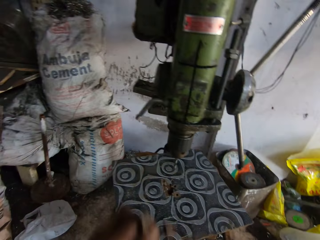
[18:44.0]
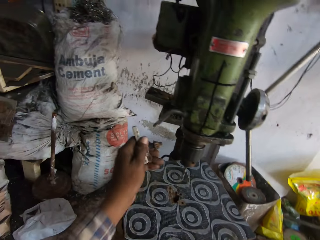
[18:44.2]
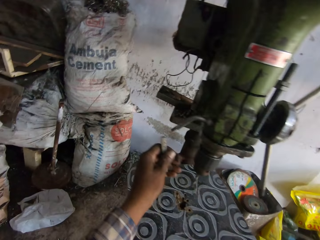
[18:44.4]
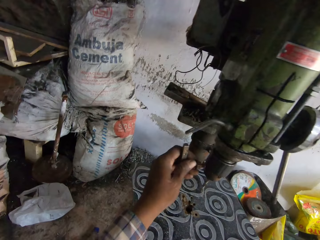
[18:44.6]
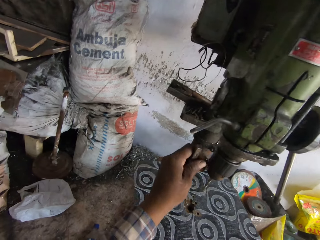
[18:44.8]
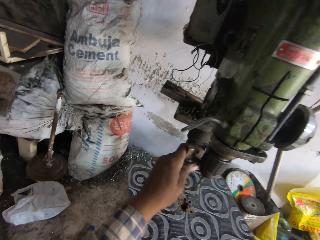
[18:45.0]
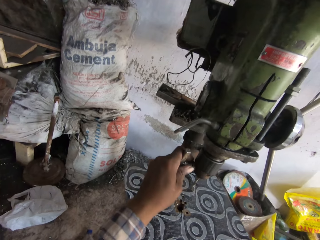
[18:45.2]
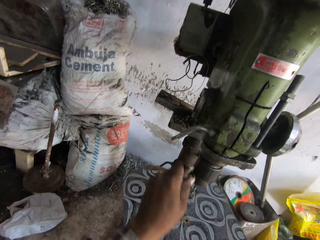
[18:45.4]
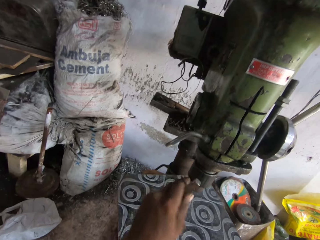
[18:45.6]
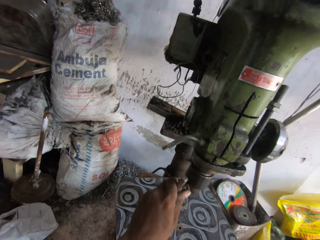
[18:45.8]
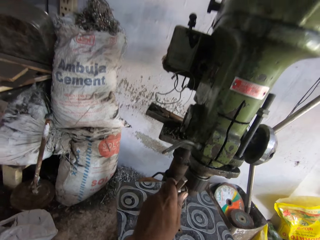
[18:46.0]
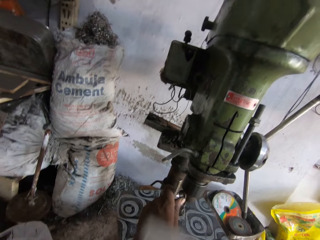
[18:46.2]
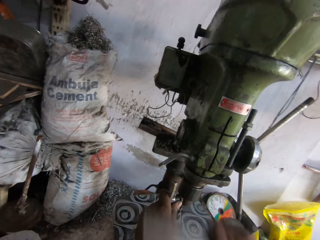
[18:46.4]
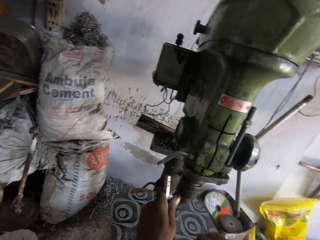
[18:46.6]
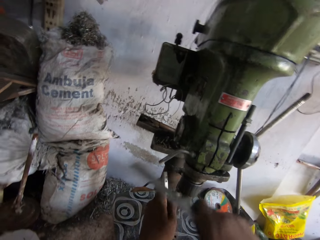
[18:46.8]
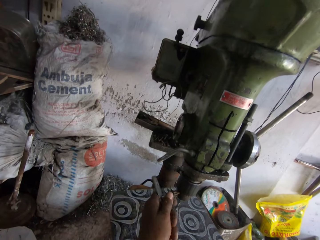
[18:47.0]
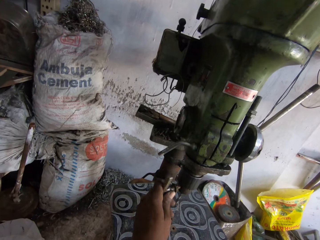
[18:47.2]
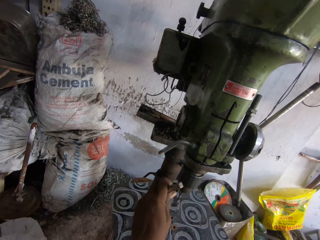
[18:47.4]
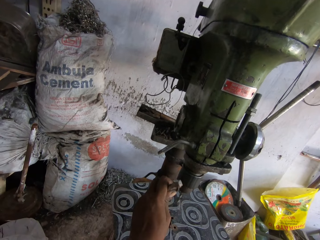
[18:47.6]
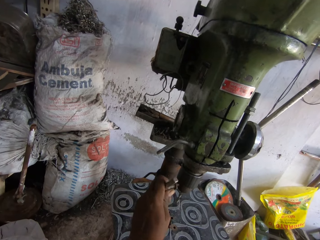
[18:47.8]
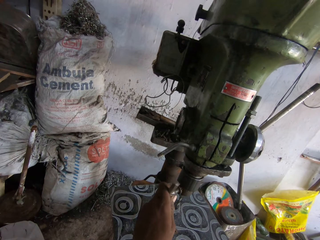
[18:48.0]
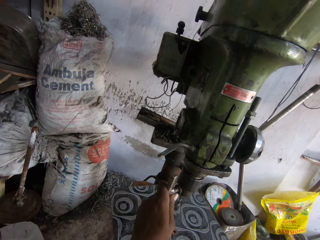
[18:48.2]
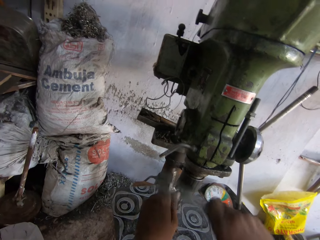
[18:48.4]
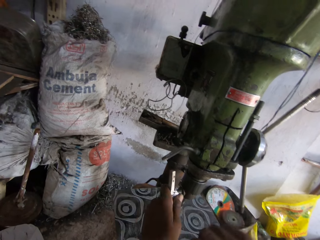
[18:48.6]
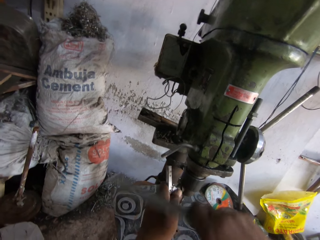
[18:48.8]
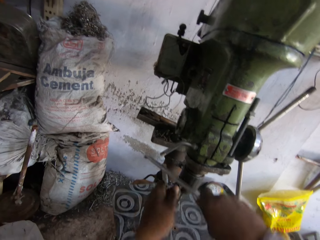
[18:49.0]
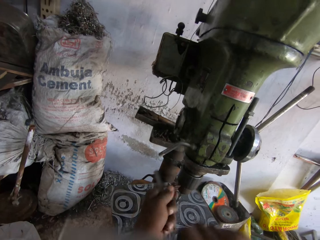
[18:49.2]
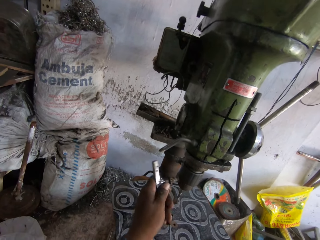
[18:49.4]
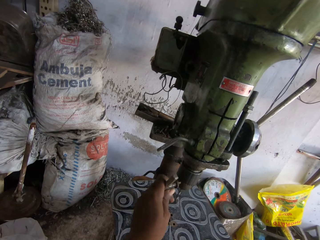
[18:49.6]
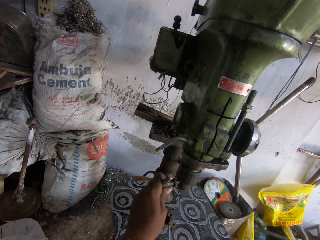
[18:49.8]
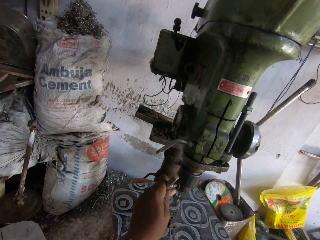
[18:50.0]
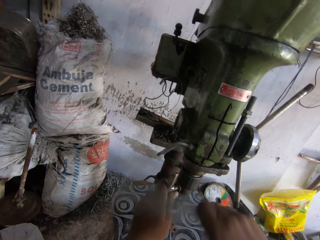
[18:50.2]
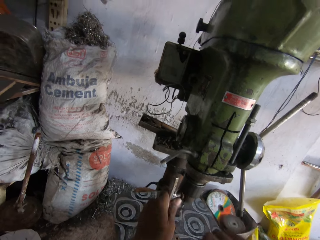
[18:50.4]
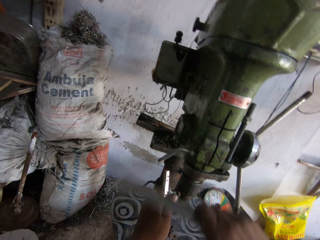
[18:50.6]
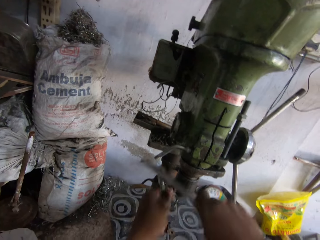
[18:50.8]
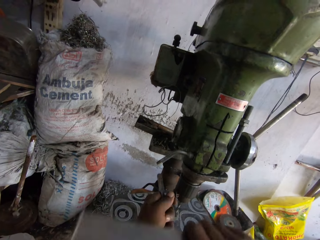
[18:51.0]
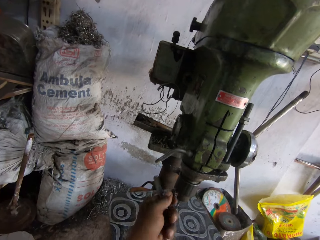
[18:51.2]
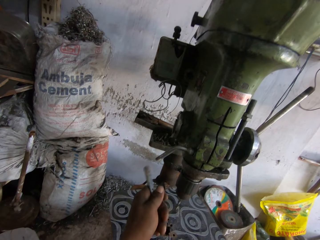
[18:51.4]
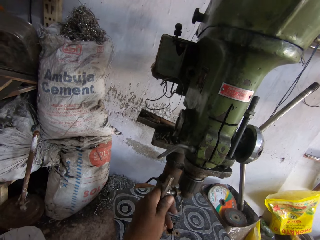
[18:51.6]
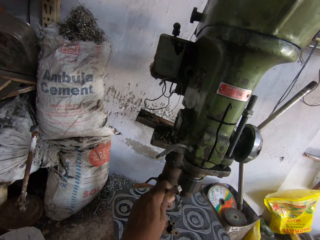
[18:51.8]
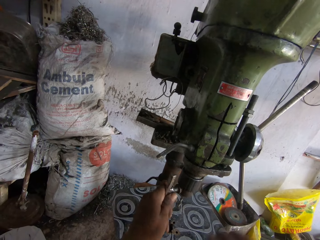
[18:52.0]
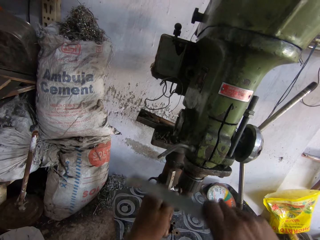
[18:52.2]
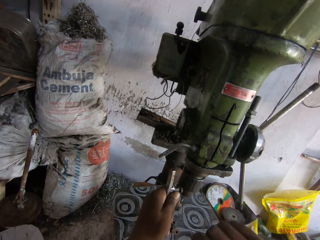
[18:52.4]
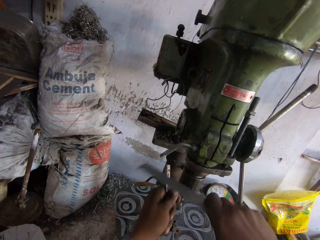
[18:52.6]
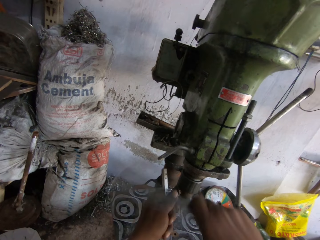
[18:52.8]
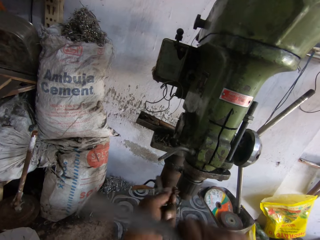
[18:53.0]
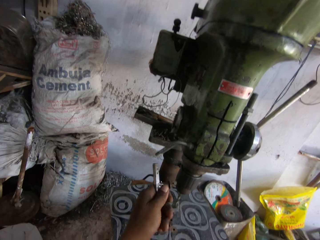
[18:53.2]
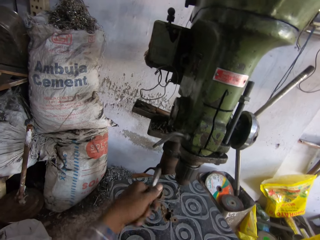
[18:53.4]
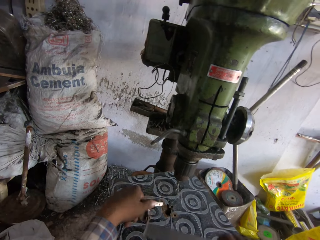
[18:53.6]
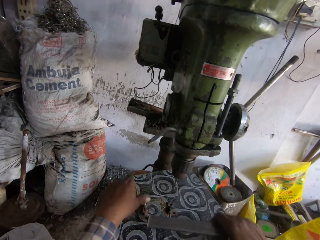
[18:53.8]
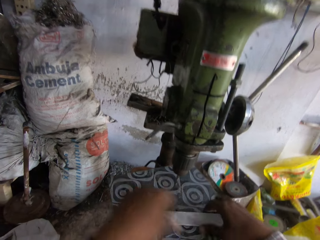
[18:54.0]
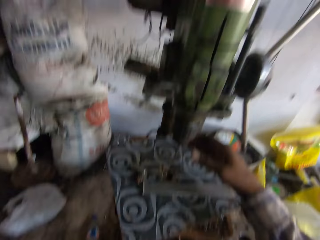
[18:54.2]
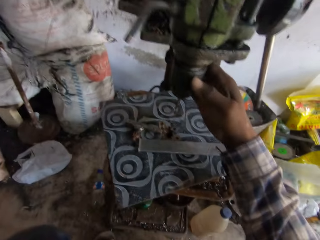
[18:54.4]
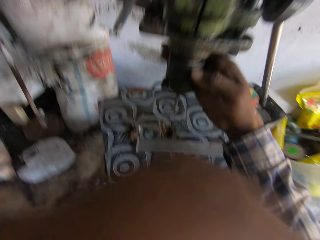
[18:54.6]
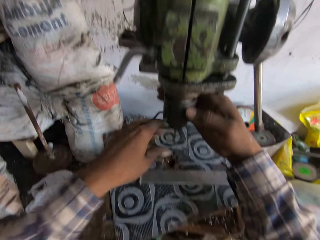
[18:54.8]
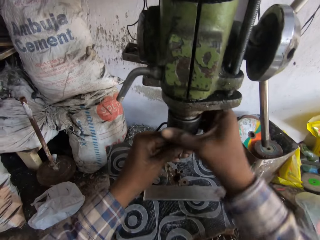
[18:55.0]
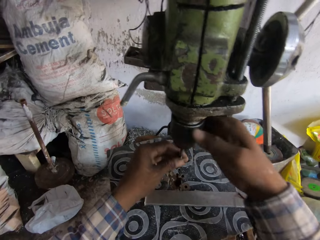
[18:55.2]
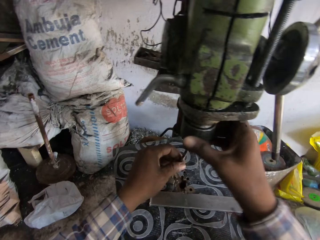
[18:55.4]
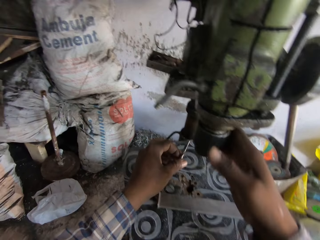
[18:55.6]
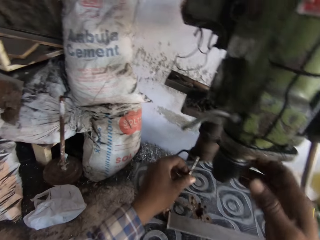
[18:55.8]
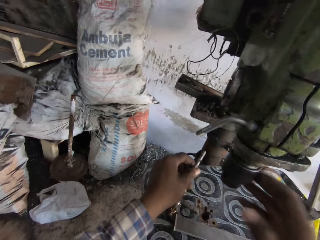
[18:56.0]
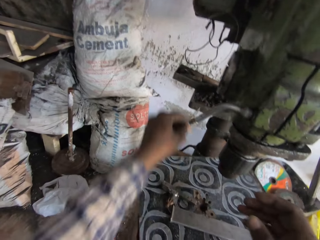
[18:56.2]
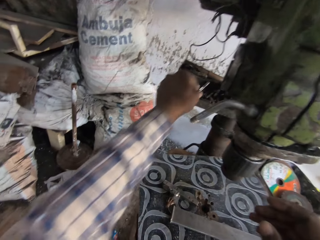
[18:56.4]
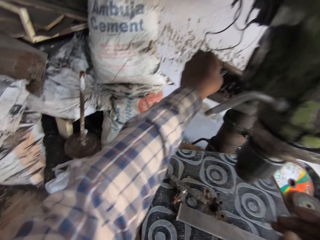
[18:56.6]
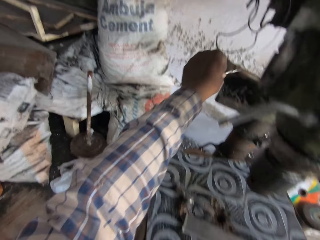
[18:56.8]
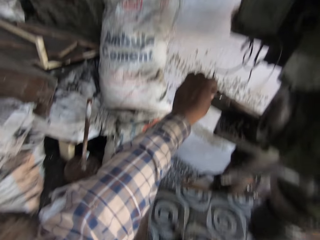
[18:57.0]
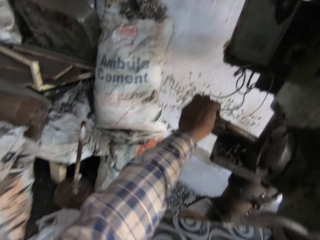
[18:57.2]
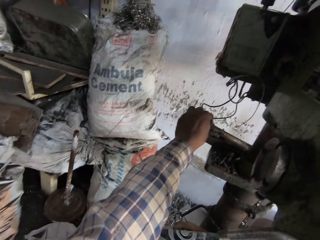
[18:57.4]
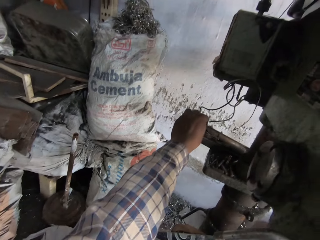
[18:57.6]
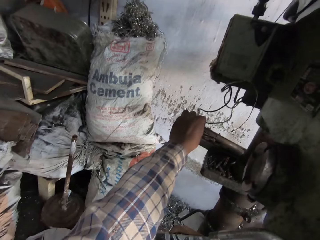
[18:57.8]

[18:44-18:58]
The camera wearer lifts a metal up. He moves the metal on the drill. He rotates the drill. He moves the metal. He hits the metal on the drill. He adjusts the head of a drill press with a turn driver in his left hand. He rotates the metal. He hits the turn driver with the metal in his right hand. He rotates the metal. He hits the metal on the drill. He removes the metal from the drill, puts the metal on the drill and hits the metal on the drill. He removes the metal from the drill. He places the metals on the mat. He moves his hand up. He holds the drill machine. He holds the bit. He turns the machine. He loosens the head of the drill press with his right hand. He rotates the machine. He removes the drill bit from the drill press with his left hand. He rotates the machine. He moves his hands.

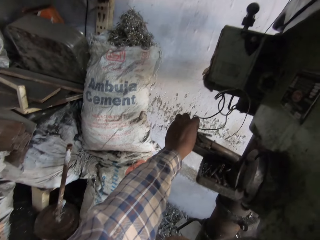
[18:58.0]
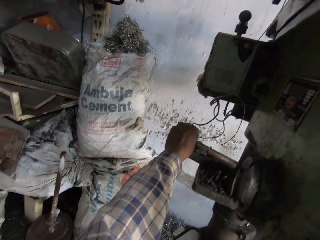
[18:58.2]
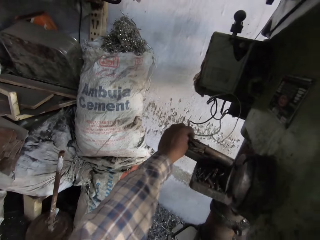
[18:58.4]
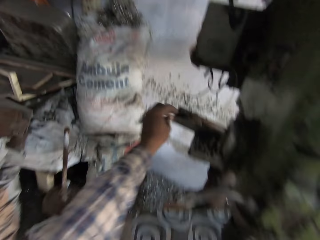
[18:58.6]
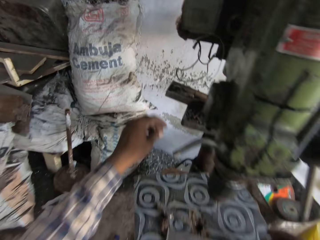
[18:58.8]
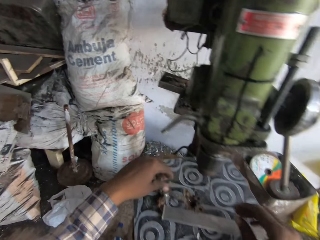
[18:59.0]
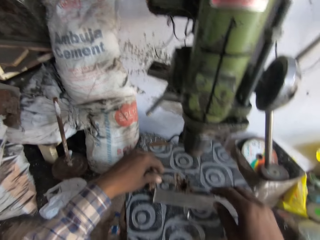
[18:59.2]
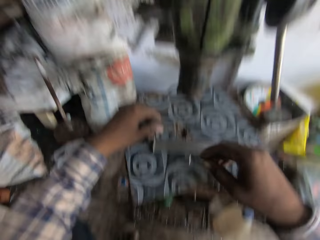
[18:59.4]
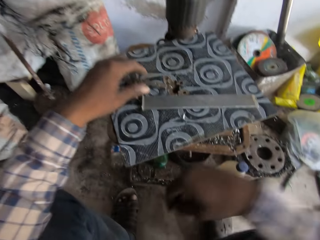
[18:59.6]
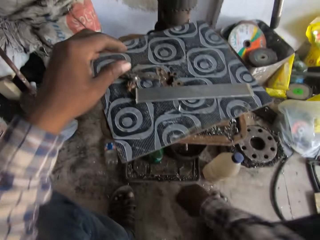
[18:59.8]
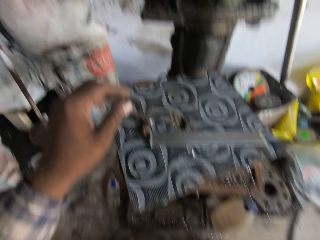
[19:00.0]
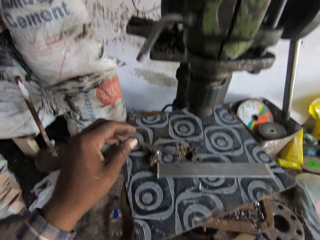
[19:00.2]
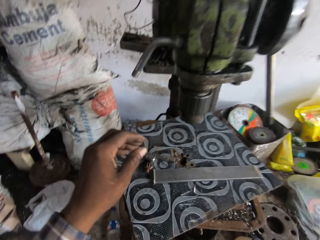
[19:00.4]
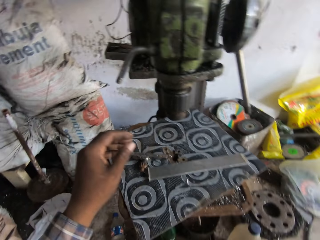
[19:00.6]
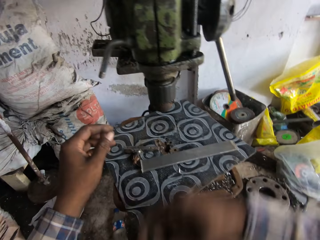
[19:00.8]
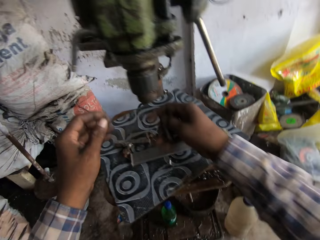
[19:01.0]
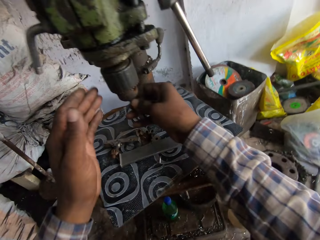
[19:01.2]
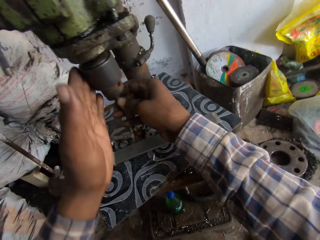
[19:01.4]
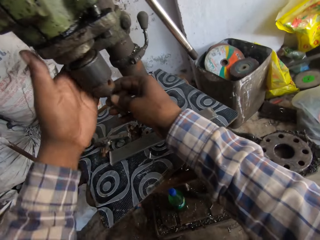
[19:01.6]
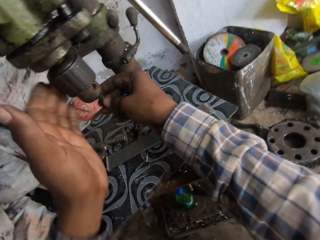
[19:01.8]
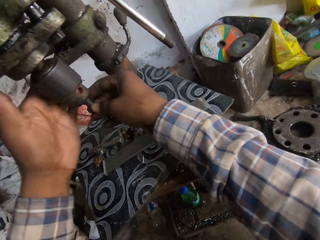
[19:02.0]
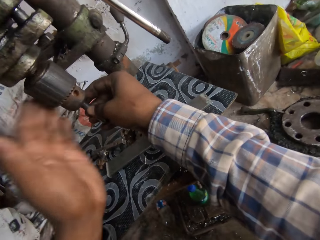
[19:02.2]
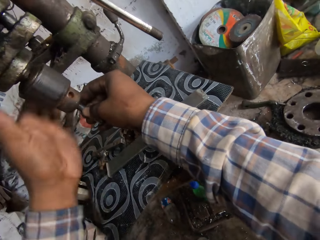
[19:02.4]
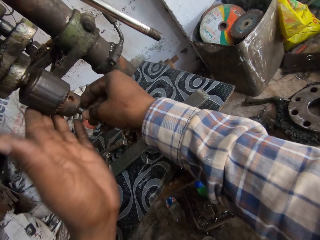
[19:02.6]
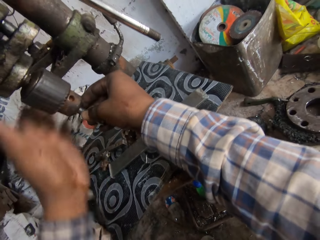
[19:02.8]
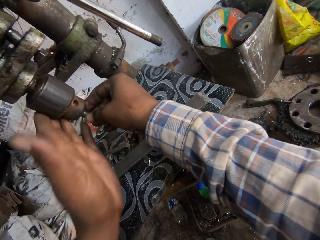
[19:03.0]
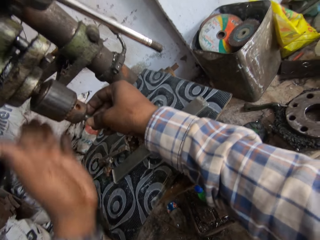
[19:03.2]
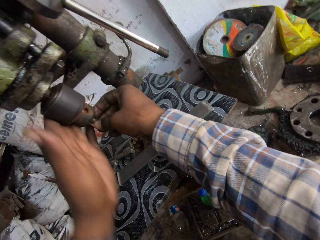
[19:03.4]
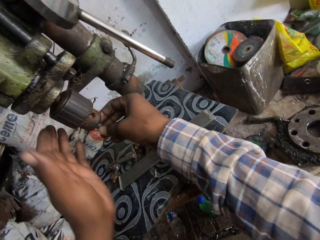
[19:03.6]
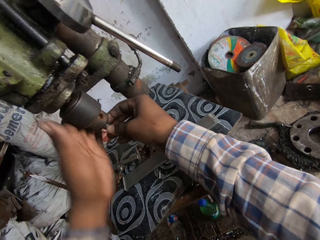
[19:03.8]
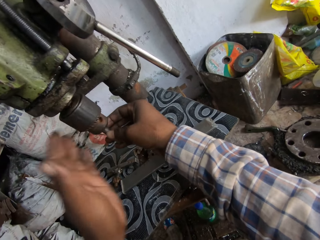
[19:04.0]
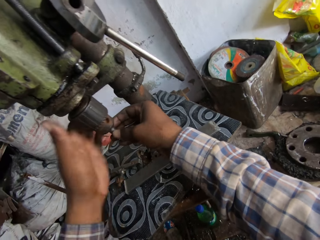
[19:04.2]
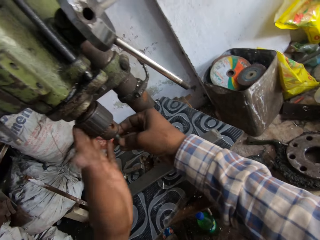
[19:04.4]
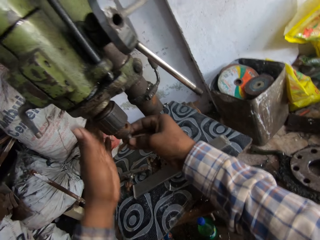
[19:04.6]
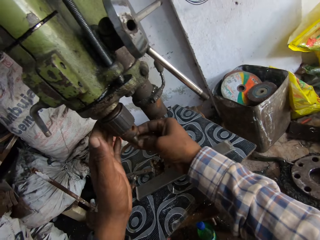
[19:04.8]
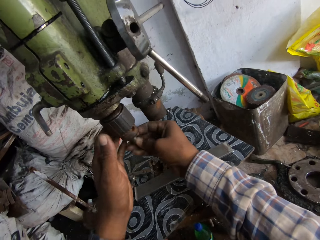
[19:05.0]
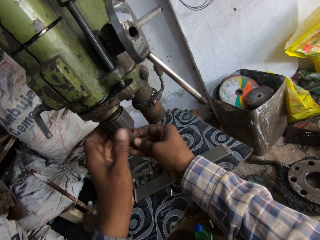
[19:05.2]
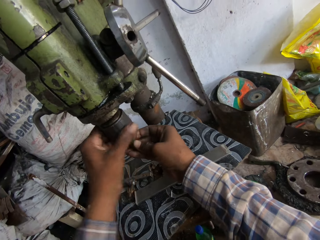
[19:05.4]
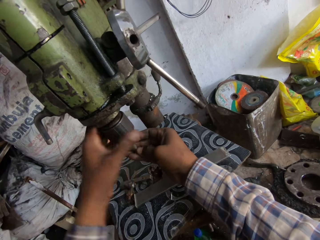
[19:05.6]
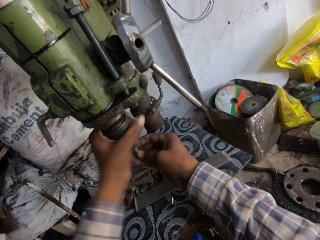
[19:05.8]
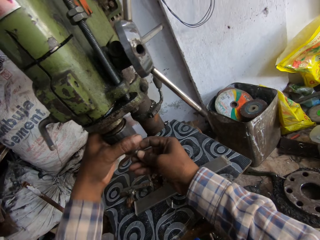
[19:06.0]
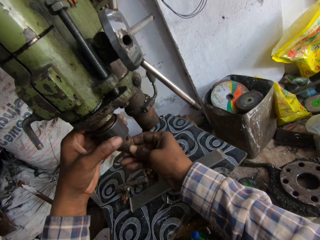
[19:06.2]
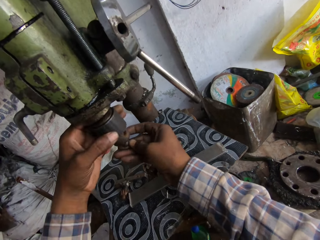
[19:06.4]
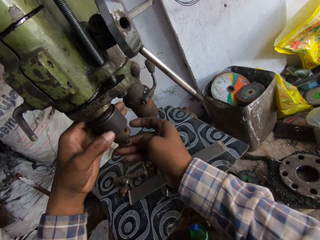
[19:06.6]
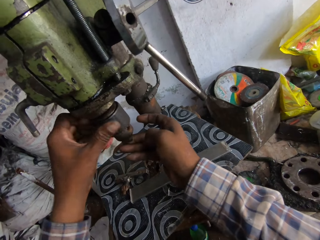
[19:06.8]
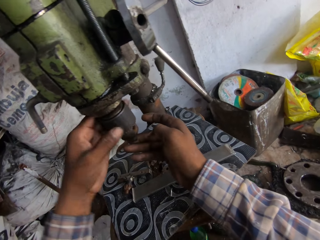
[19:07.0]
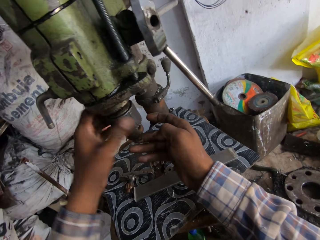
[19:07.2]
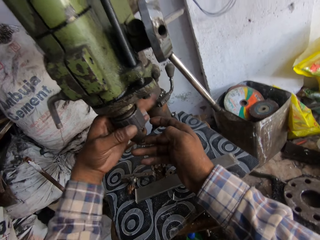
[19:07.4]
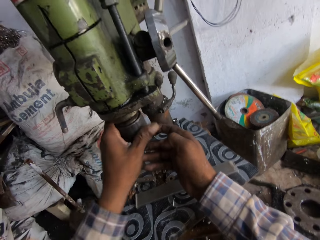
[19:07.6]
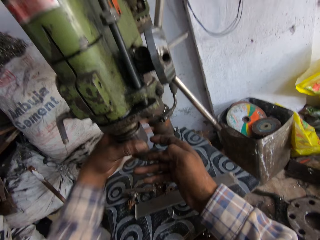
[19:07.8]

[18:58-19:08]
The camera wearer drops the drill bit in a wooden box with his left hand. He moves his hand back. He moves his hands down. He picks up a drill bit from the ground with his right hand. He tightens the head of the drill press with his left hand. He places the drill bit into the drill head with his right hand. He rotates the machine.
